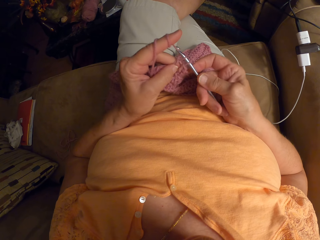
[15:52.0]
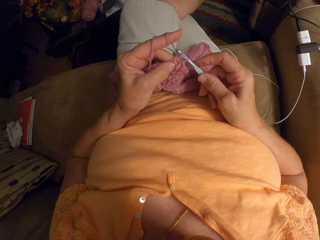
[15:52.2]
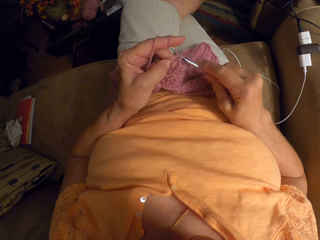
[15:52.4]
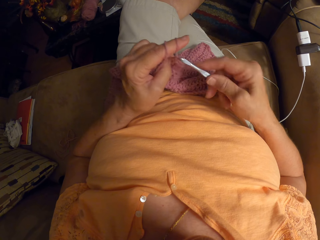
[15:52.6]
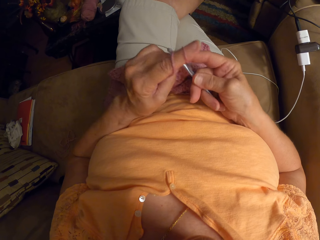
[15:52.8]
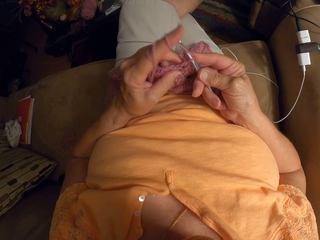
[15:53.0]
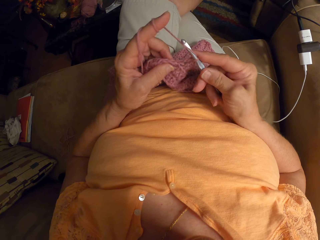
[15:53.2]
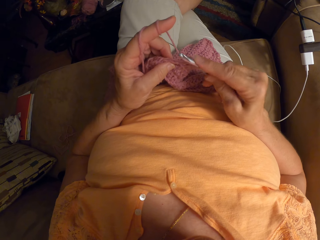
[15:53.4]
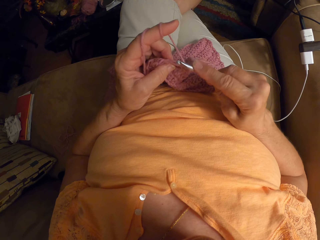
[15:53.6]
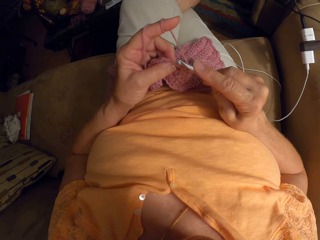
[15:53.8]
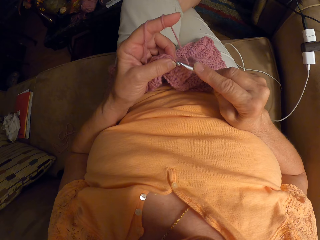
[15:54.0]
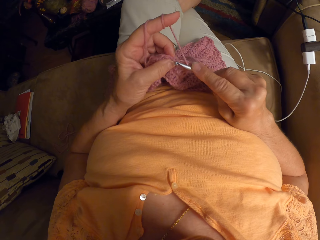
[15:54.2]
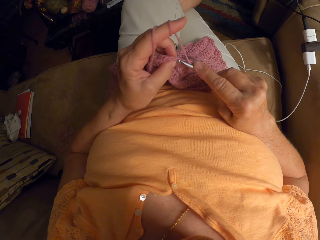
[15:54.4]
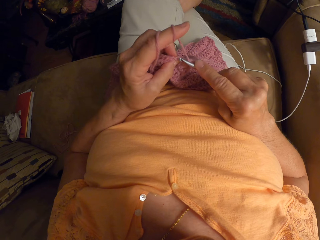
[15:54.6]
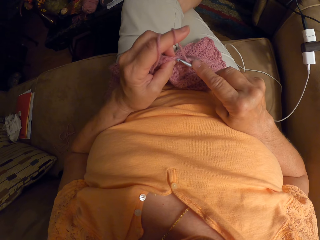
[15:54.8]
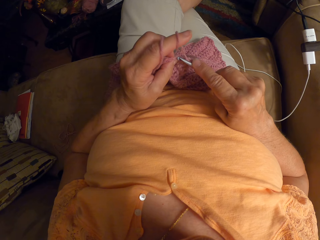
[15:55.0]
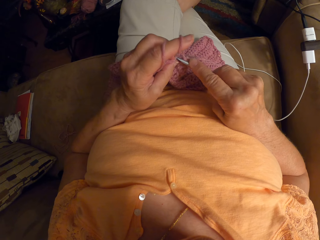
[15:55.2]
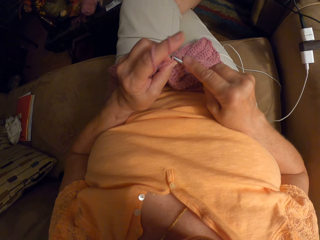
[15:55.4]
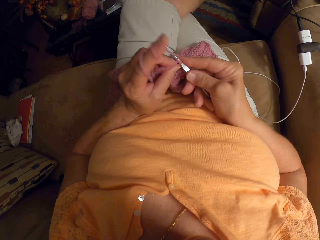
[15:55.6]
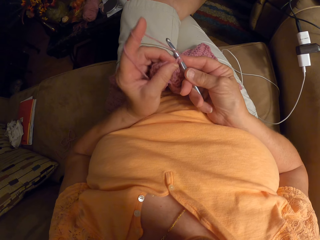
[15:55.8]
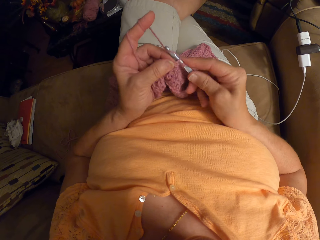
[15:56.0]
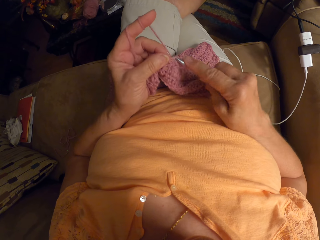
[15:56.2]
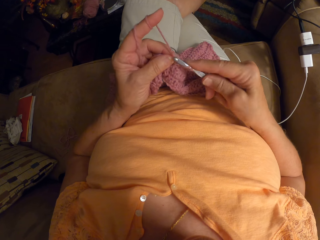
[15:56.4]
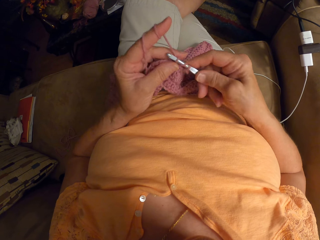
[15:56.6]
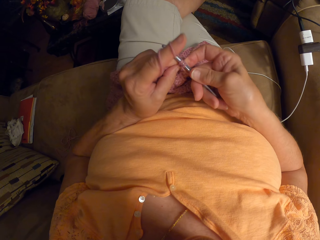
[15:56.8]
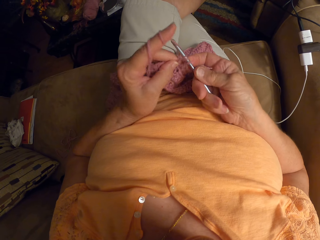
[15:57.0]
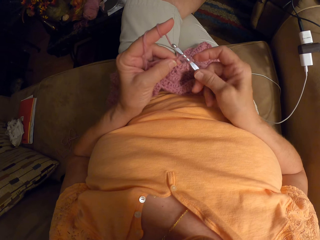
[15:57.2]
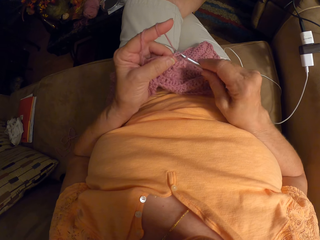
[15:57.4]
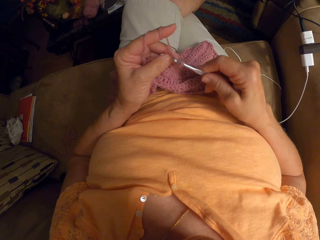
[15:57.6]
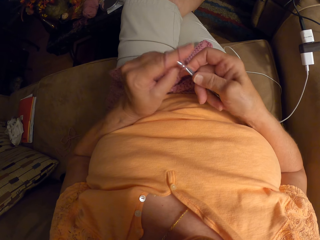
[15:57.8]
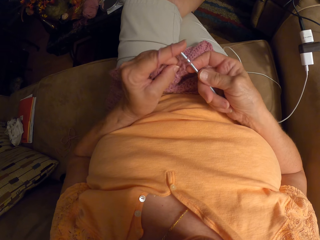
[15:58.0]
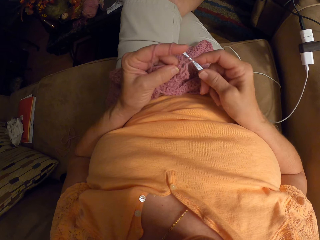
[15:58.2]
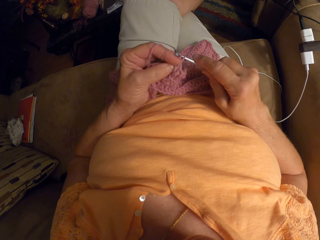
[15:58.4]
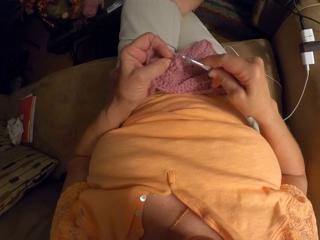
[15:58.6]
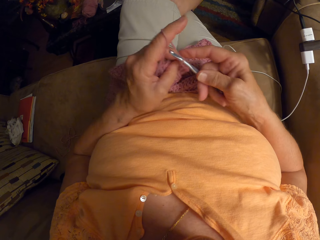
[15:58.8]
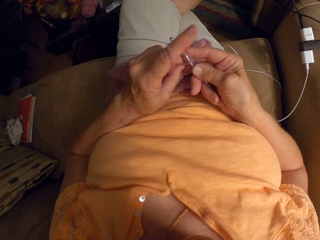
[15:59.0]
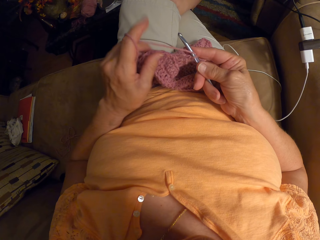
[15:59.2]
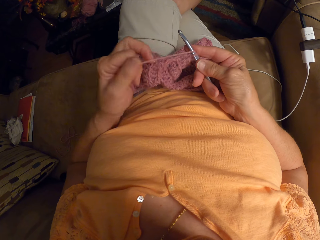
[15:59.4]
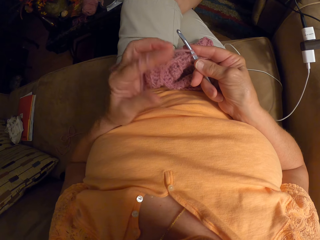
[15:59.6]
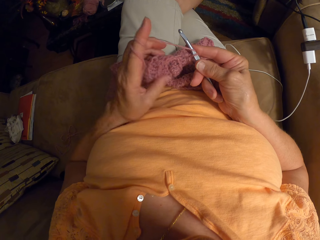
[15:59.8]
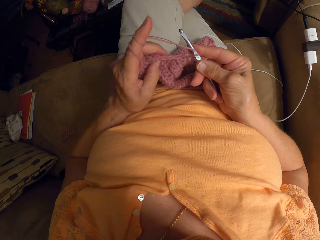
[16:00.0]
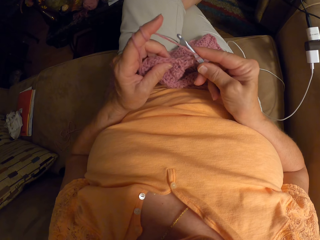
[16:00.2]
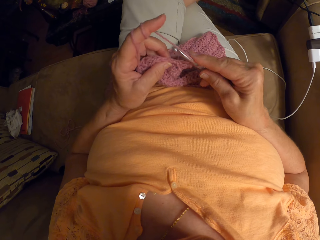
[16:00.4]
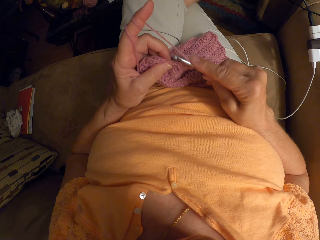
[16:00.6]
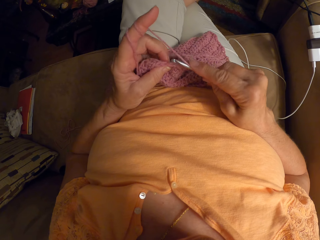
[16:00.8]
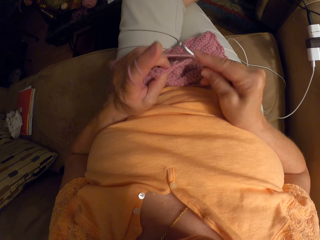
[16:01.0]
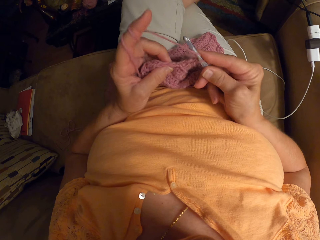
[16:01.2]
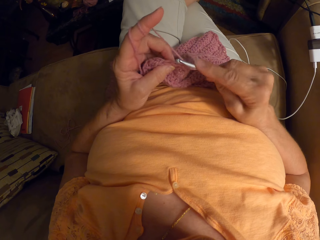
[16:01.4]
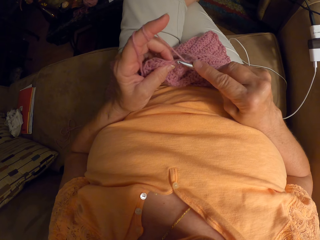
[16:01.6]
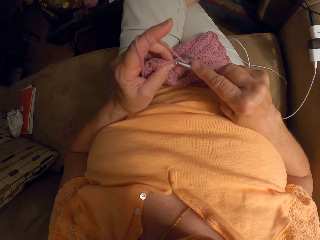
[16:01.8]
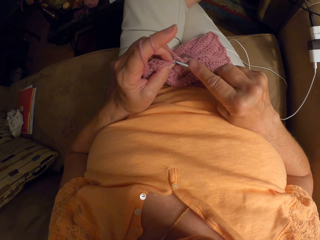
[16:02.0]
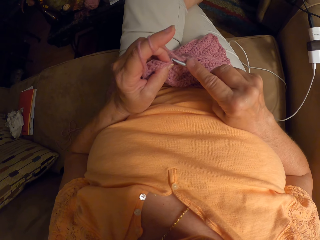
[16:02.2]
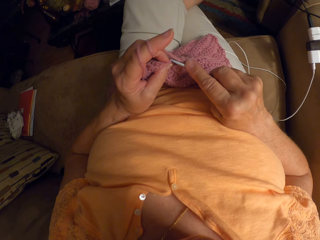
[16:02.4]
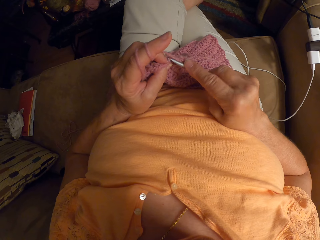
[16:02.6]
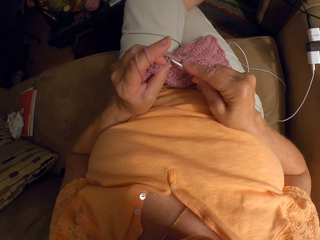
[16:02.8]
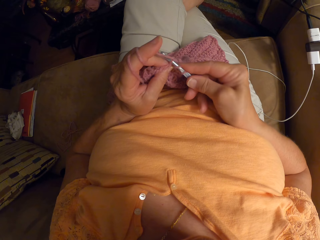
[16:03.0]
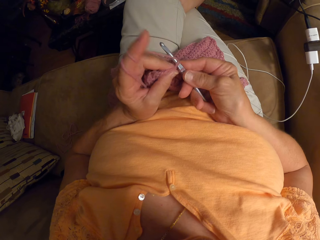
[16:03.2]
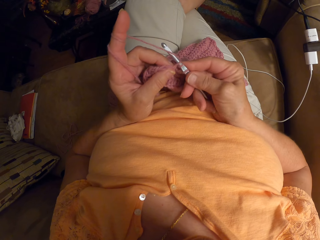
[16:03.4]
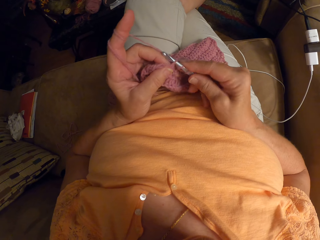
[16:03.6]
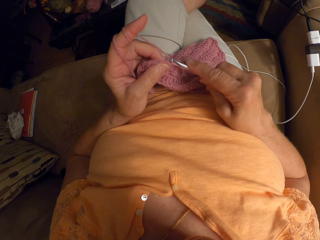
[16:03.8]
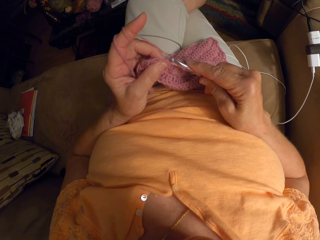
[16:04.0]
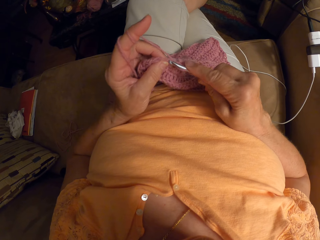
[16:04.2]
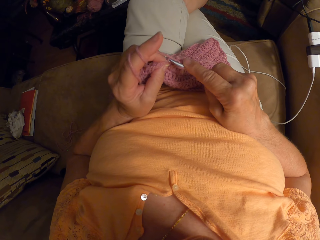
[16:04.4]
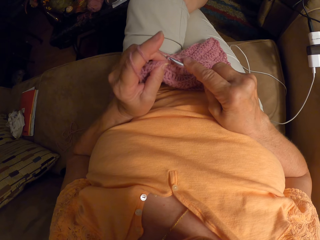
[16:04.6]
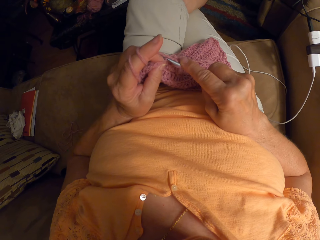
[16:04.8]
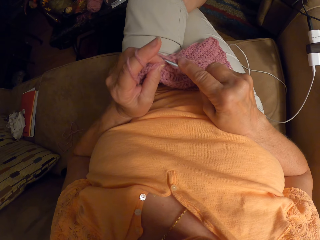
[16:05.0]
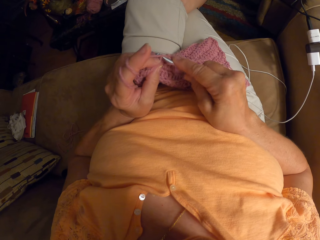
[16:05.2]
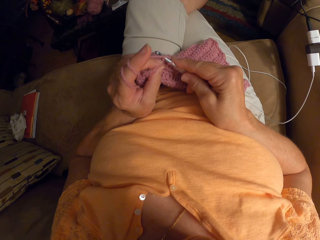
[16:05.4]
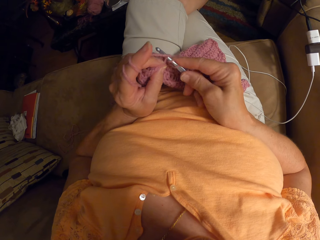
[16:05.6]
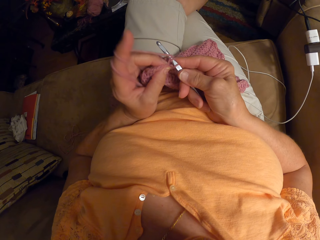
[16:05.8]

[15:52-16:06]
The camera wearer twirls the yarn round her left hand. She crochets with the yarn.

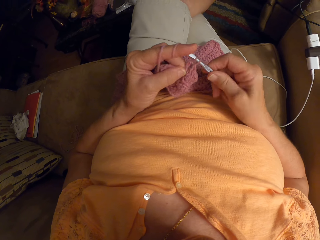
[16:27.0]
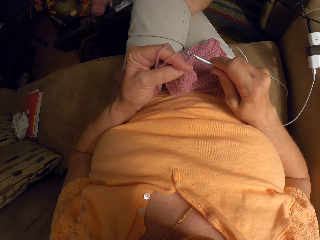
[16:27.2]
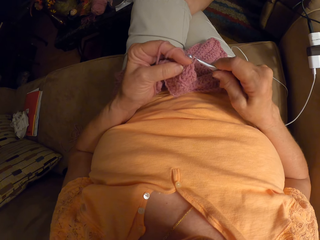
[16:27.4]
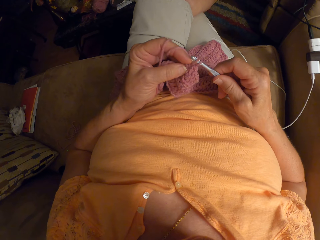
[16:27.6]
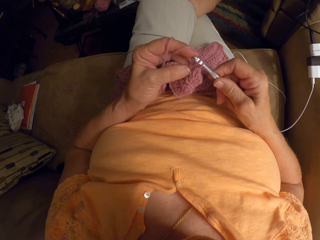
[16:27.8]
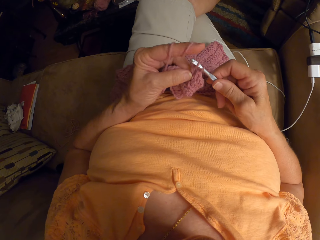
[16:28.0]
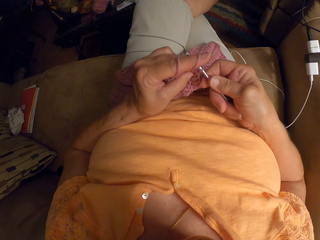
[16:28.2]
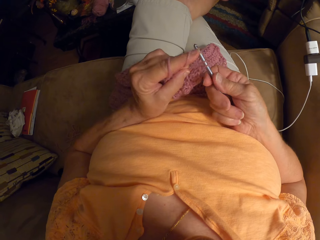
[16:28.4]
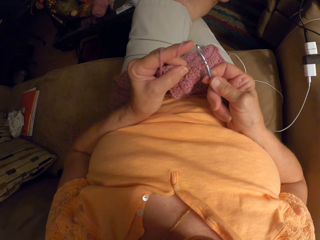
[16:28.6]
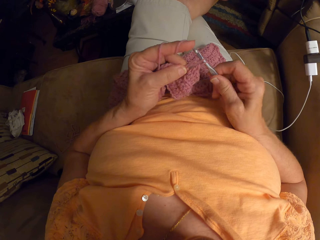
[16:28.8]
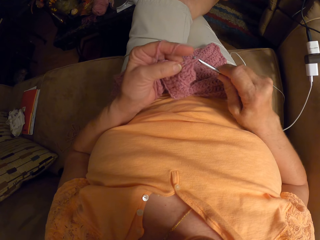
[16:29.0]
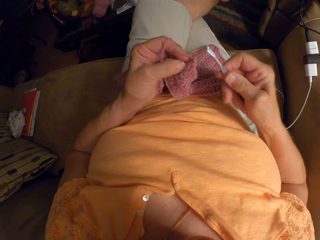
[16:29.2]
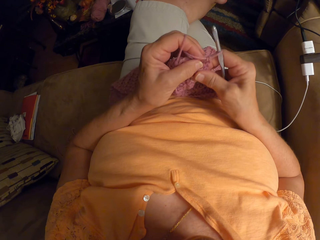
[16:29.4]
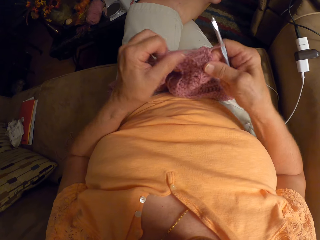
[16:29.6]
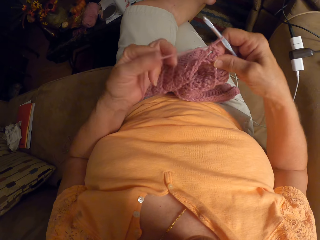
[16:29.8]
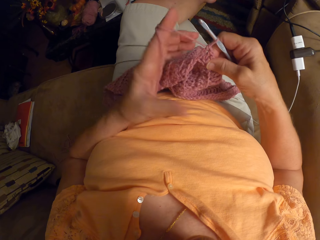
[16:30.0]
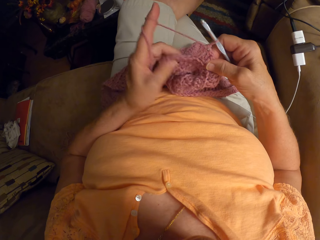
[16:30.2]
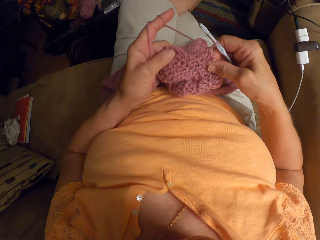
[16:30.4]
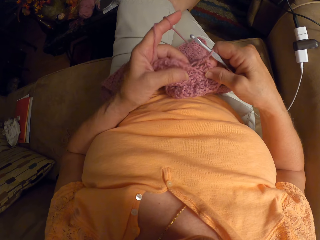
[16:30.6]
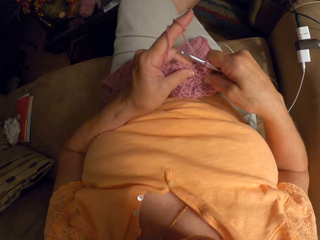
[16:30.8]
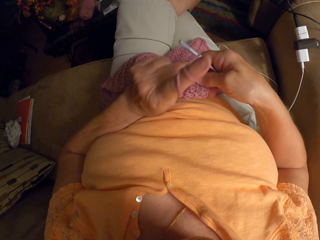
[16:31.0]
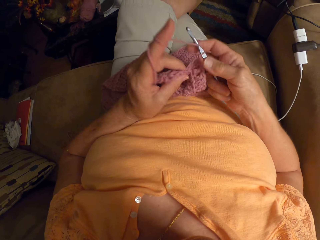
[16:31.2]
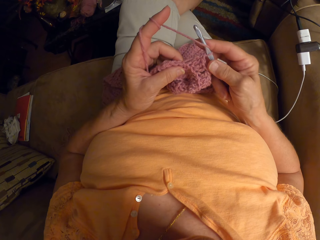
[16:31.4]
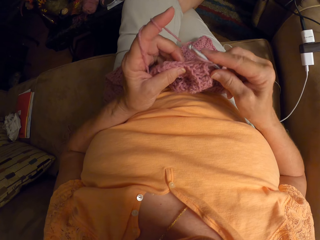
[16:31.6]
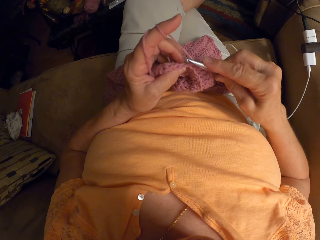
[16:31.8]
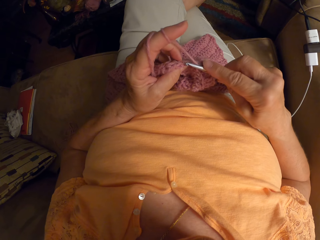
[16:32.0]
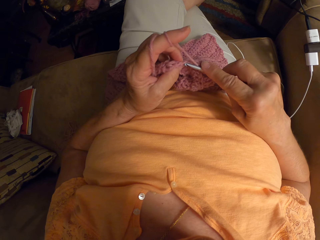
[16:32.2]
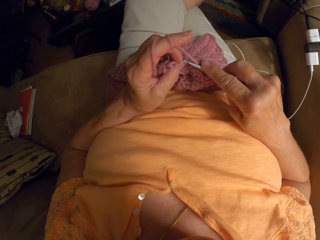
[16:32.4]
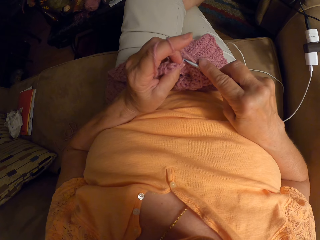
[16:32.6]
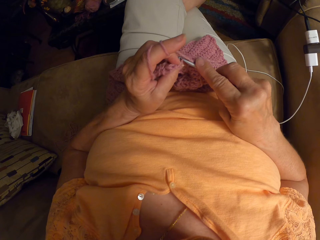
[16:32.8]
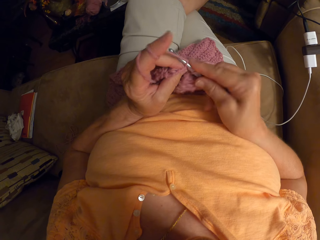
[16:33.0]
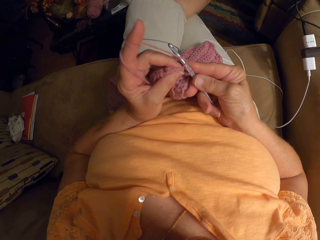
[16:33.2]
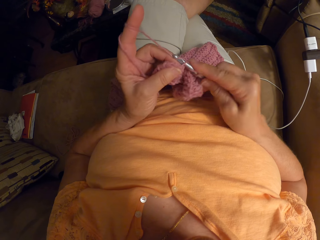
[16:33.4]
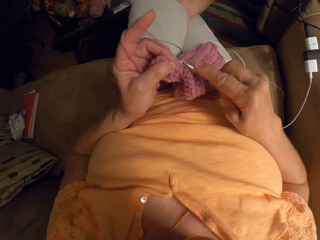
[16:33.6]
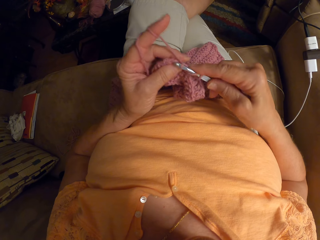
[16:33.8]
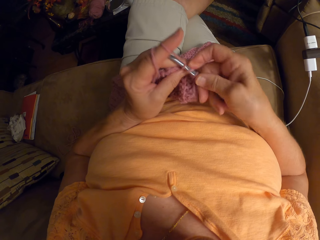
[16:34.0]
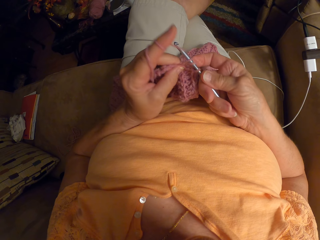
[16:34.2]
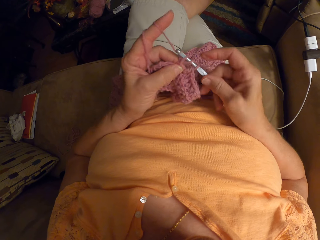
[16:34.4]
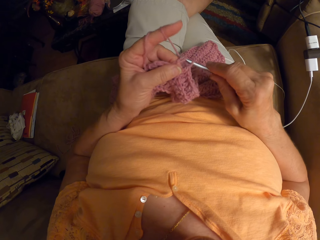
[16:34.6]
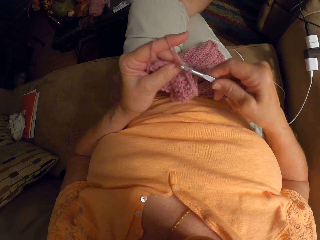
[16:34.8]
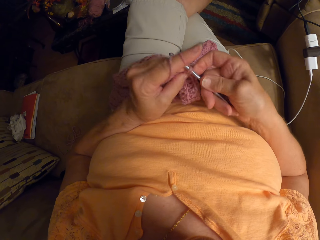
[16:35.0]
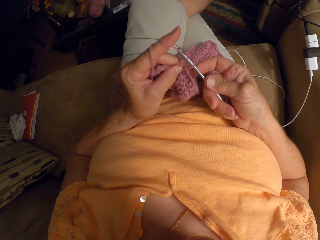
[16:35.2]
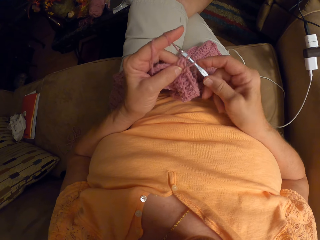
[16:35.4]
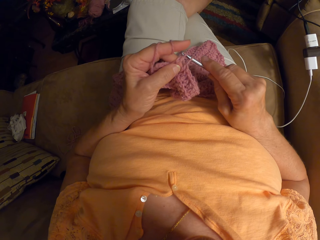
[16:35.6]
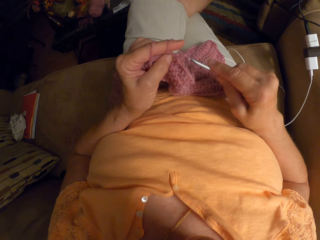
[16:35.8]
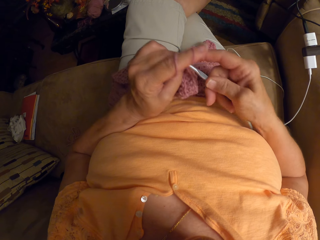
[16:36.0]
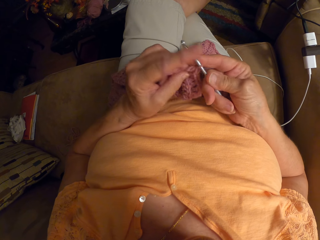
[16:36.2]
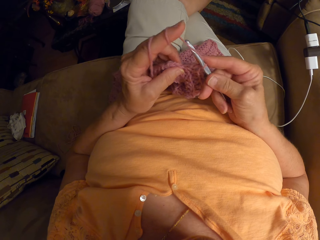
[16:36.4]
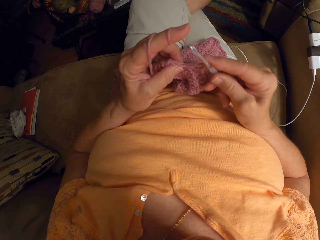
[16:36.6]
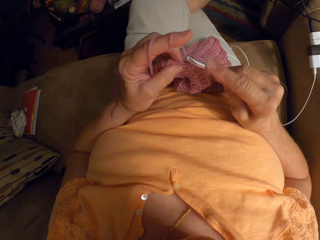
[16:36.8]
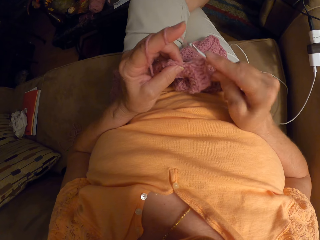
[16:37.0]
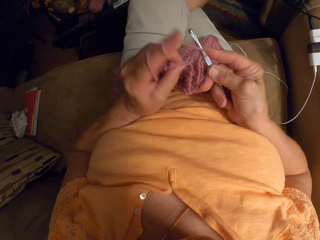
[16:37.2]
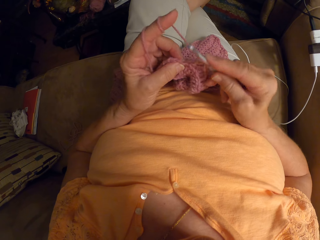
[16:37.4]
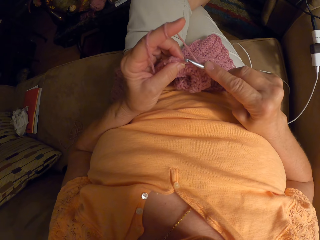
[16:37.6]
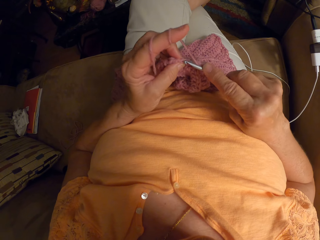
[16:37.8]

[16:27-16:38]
The camera wearer twirls the yarn round her left hand. She straightens the fabric and crochets with the yarn.
